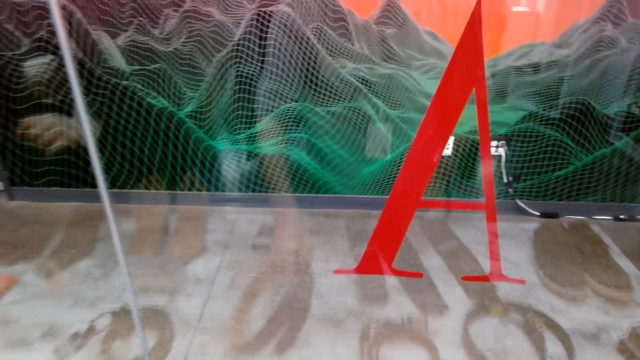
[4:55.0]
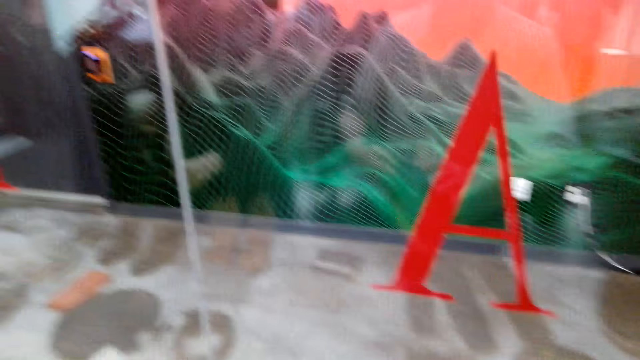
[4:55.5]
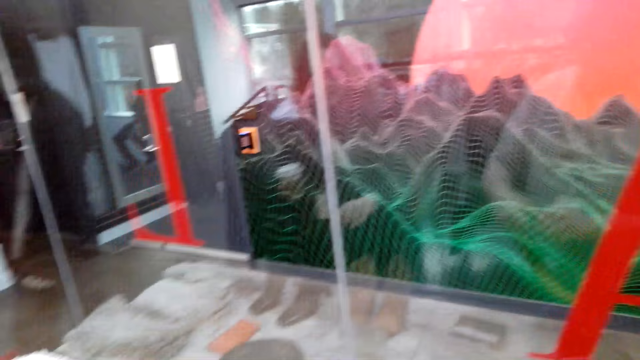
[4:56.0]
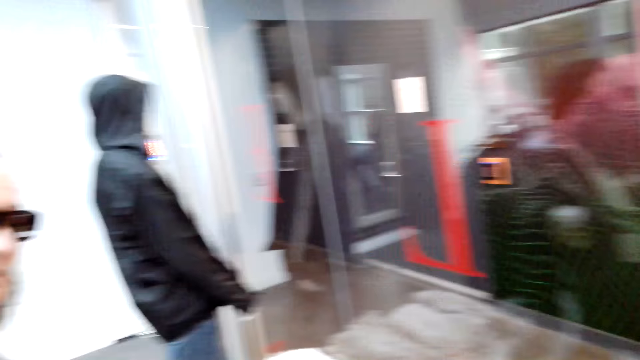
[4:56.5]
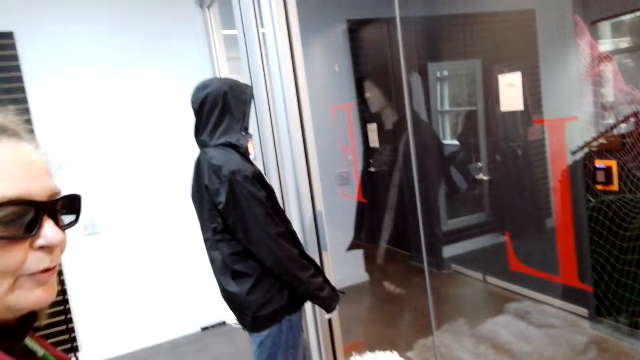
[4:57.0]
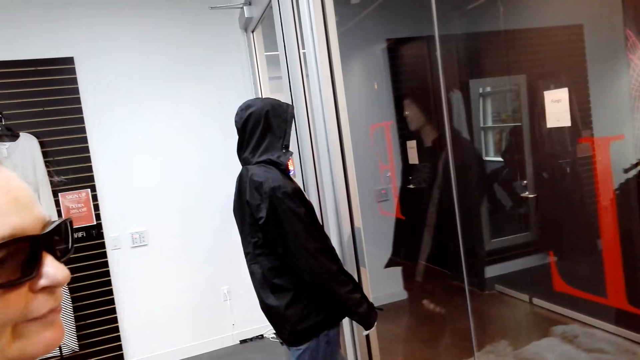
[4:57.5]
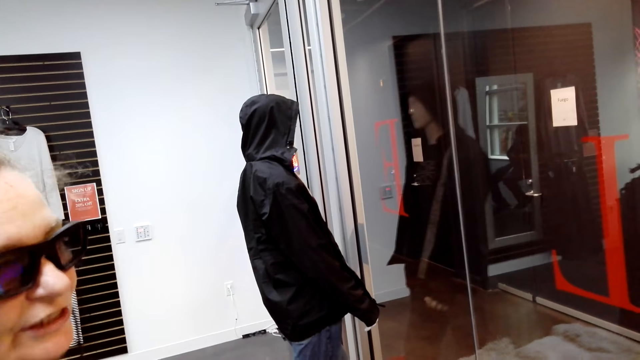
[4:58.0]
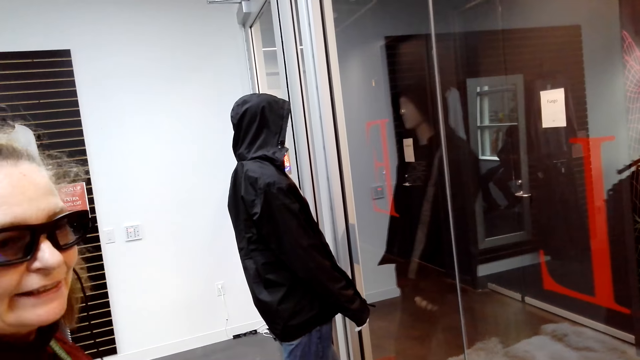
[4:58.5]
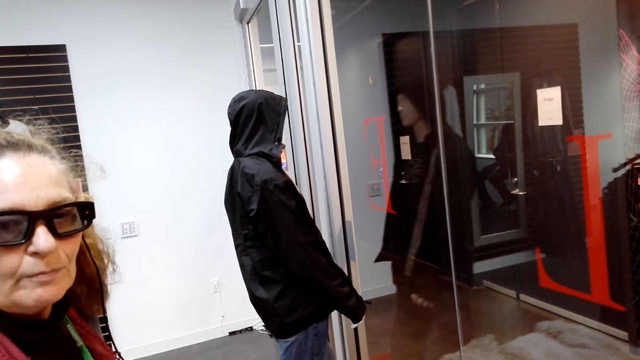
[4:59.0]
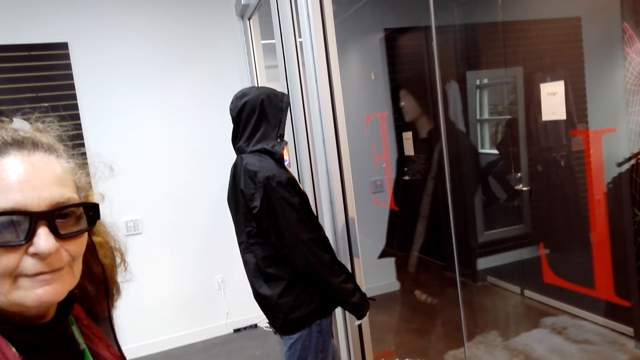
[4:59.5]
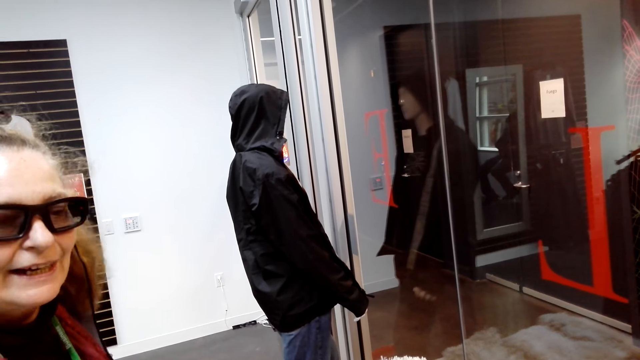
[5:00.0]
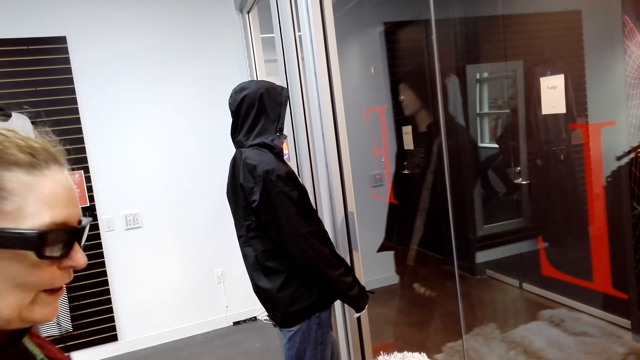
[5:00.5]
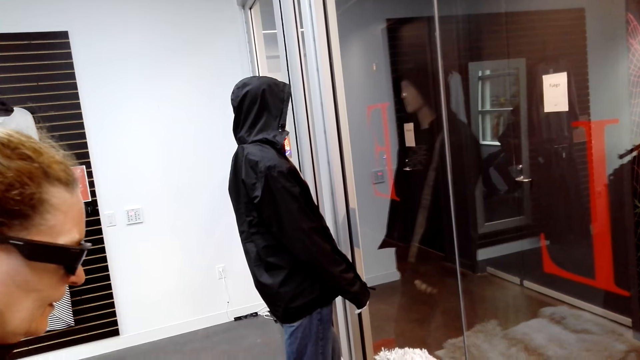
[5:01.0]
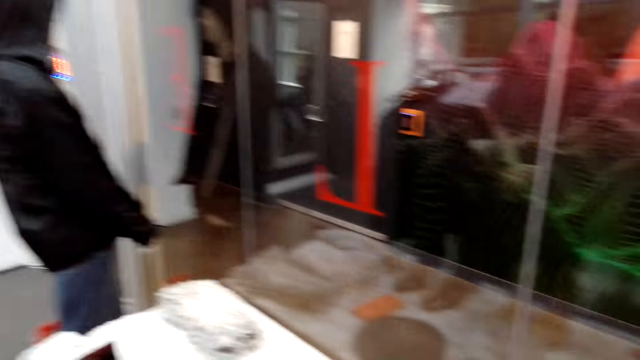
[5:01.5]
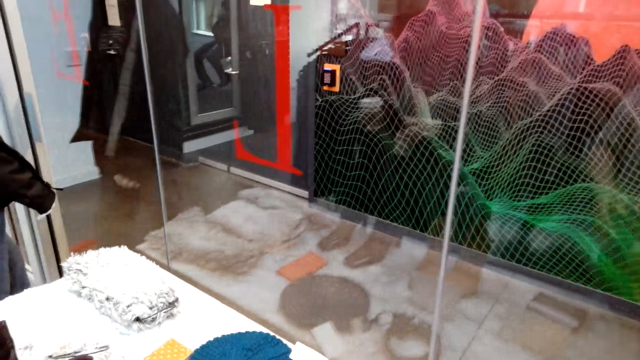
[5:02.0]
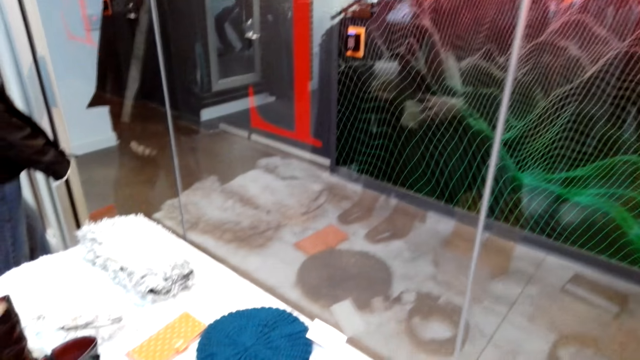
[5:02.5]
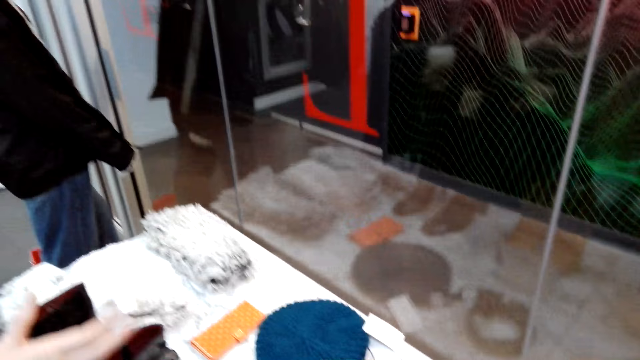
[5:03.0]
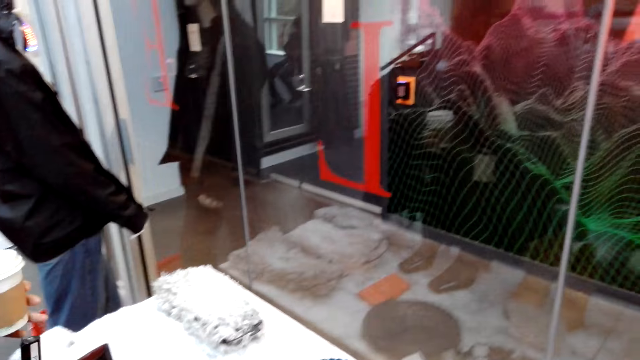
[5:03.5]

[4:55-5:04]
The camera wearer holds a belt. They pick up the belt. They turn around. A woman converses with the camera wearer. A man turns to the side and looks down. The camera wearer turns around.

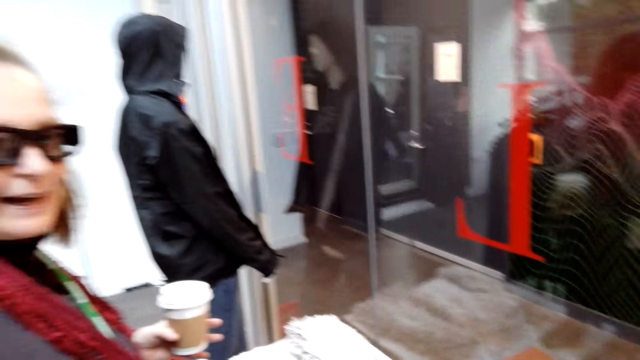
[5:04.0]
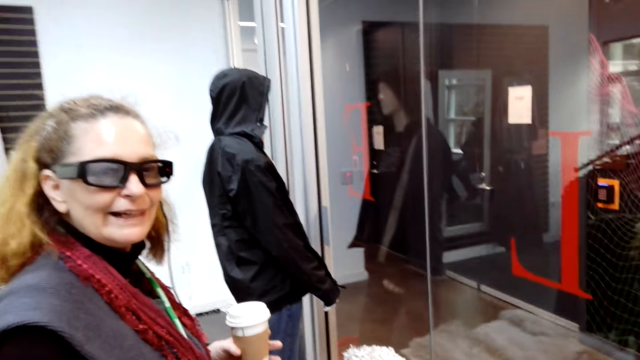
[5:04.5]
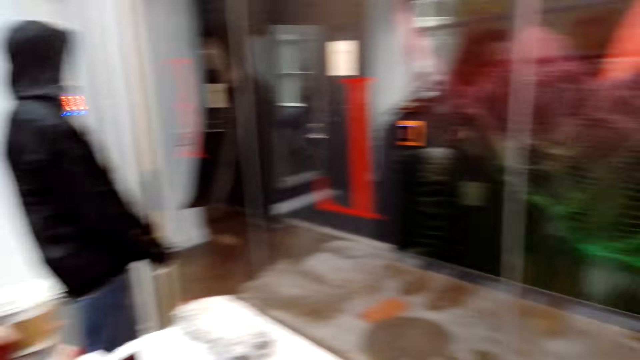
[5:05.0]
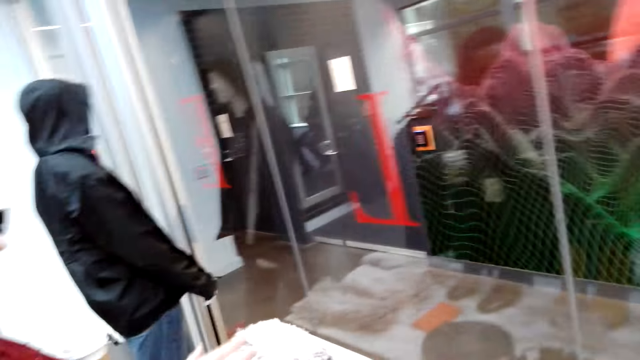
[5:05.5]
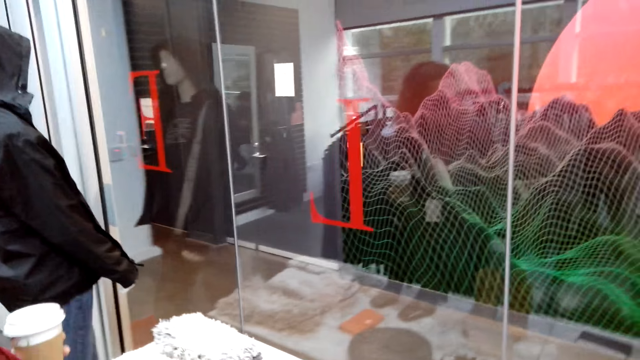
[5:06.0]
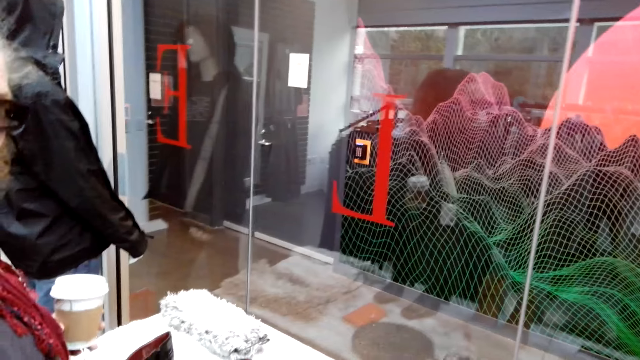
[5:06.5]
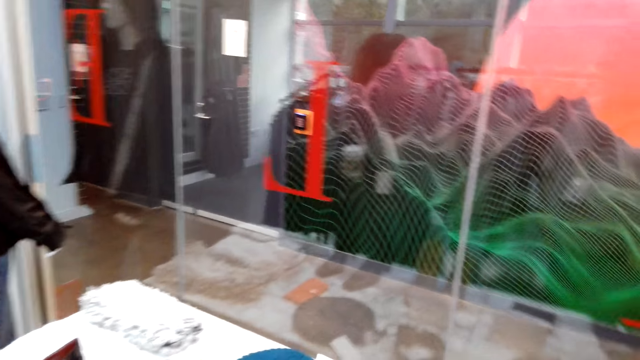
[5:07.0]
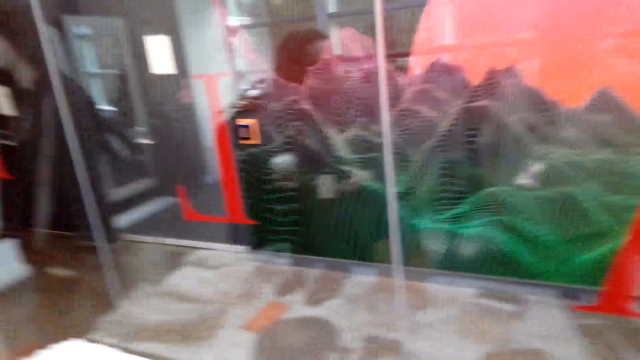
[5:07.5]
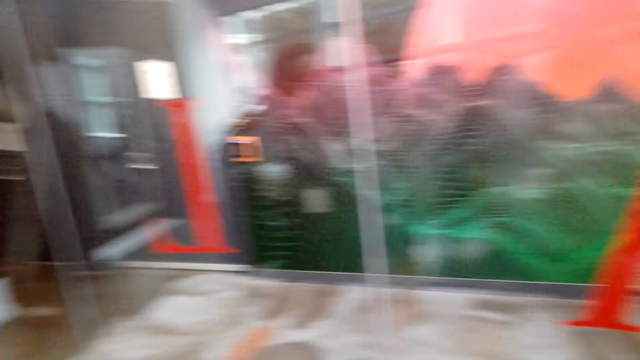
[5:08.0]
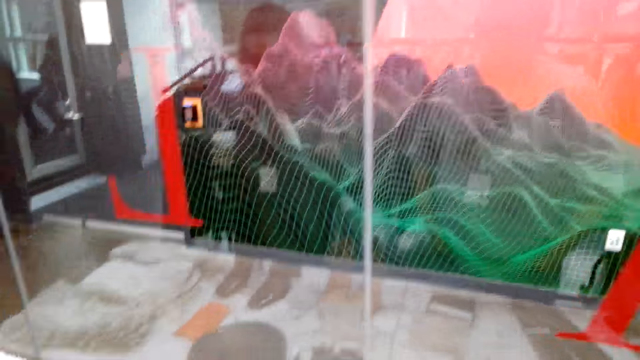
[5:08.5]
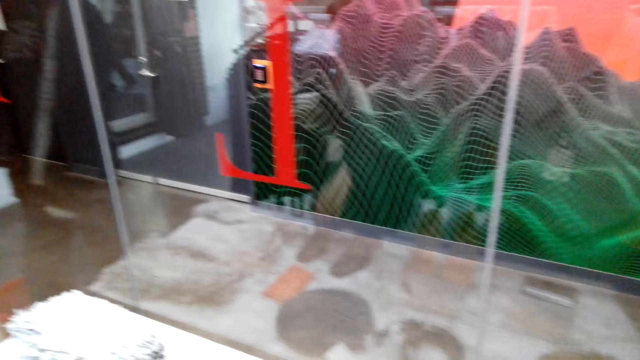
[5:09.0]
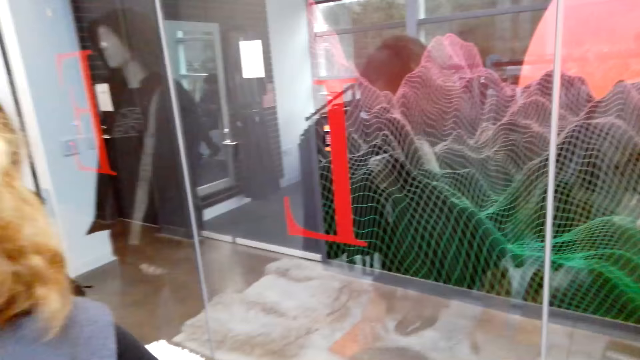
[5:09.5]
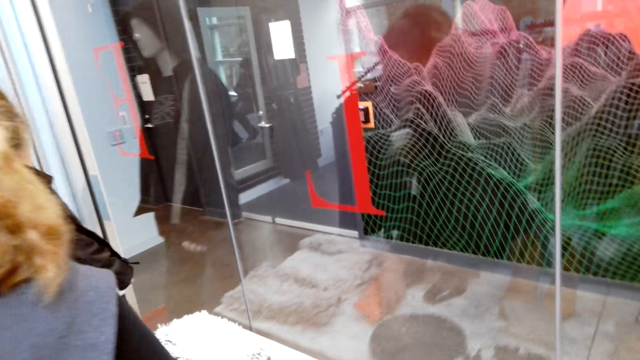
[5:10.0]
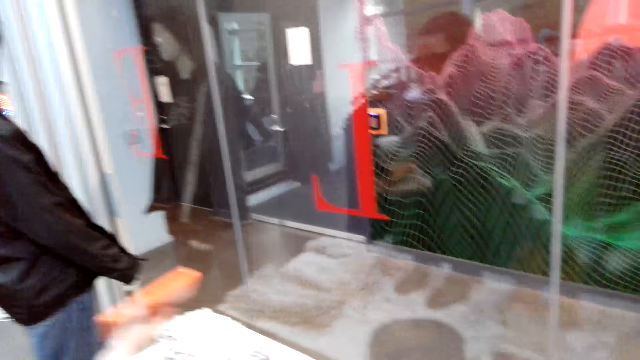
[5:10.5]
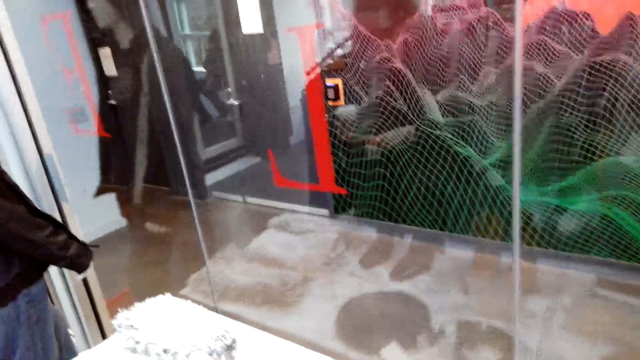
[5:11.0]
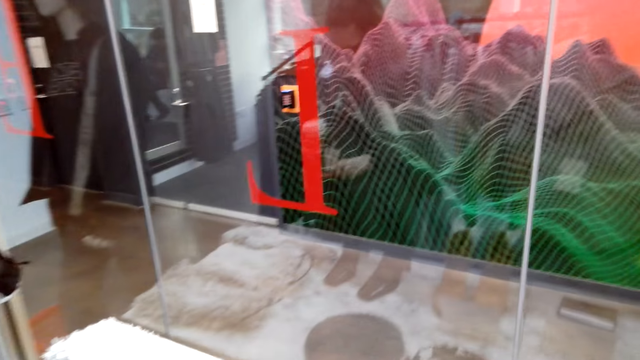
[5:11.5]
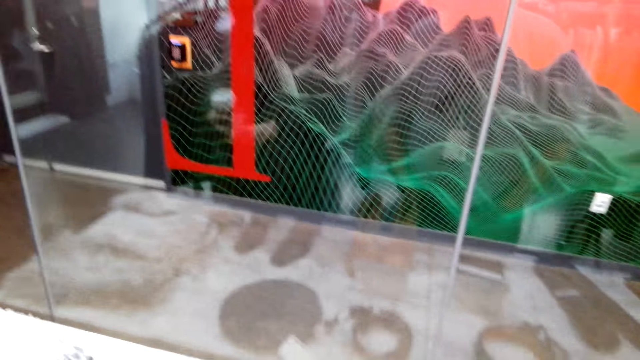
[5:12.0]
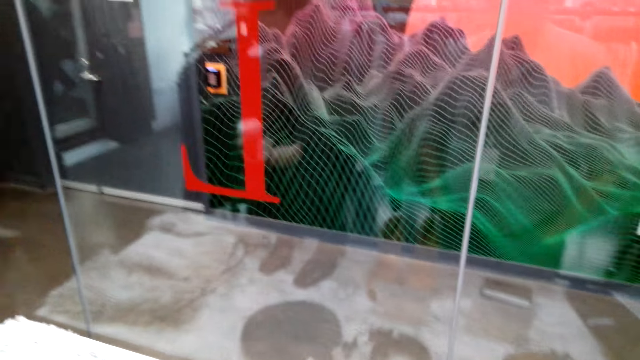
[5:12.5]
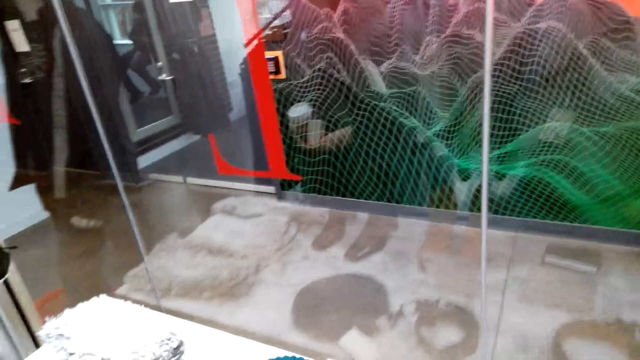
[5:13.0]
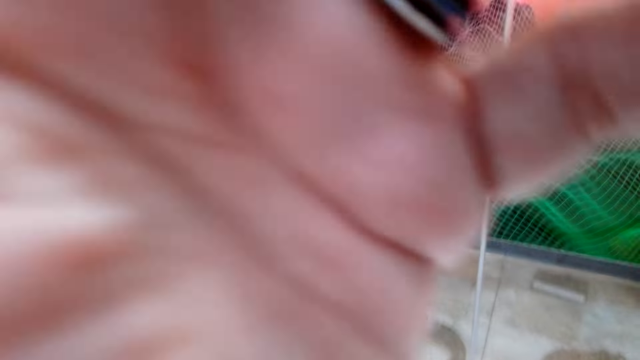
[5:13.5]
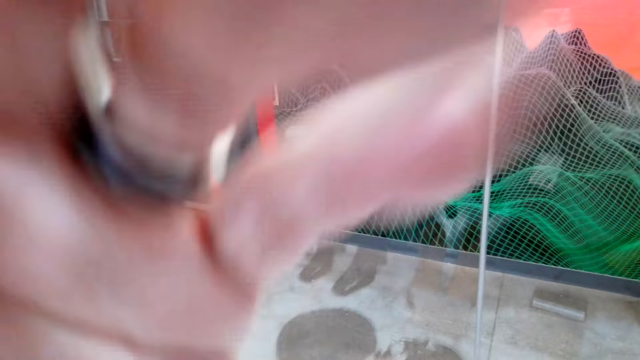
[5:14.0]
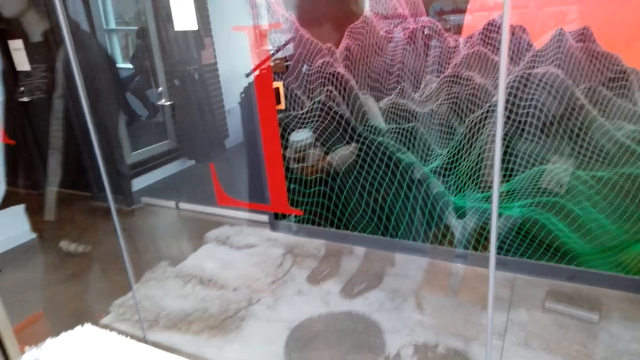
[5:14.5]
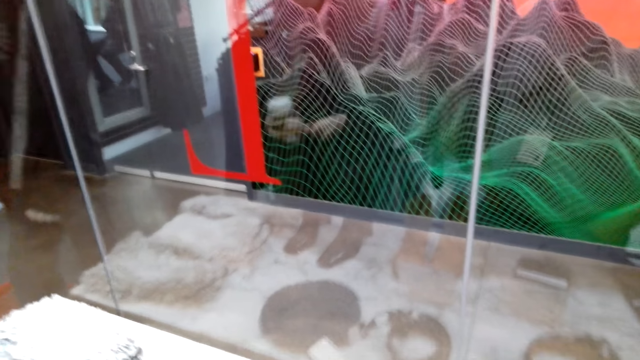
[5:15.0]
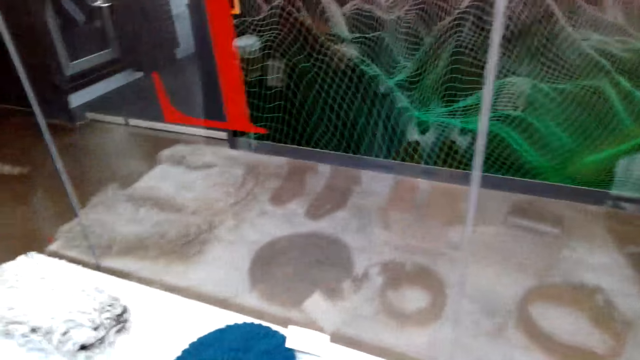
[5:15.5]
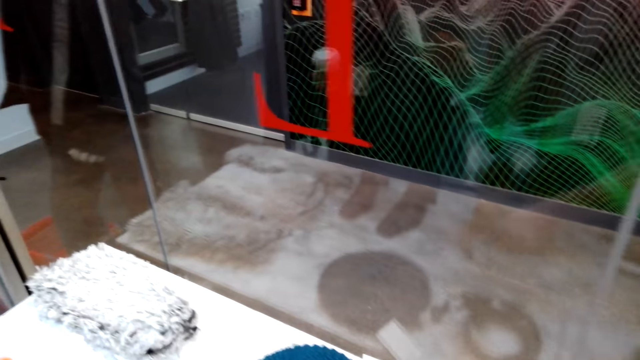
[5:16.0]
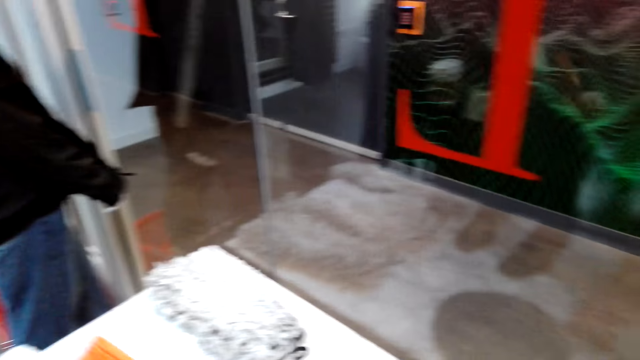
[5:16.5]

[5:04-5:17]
A man holds a coffee mug. The camera wearer turns around. The man holds the coffee mug. The camera wearer turns around. They look around. A woman picks up the purse. The camera wearer fixes the camera.
